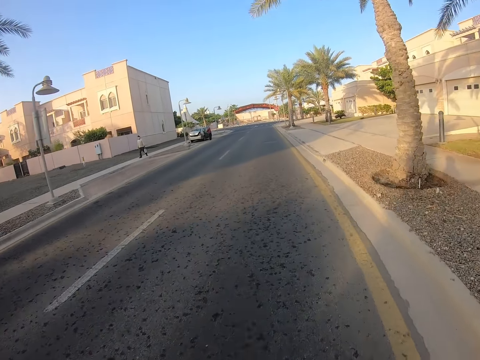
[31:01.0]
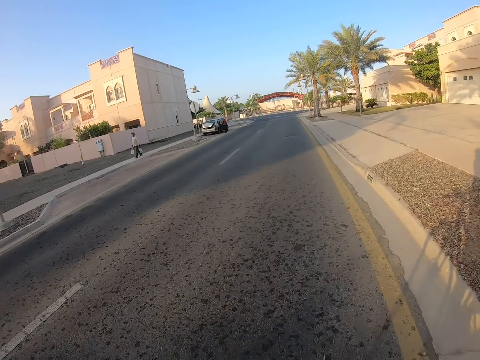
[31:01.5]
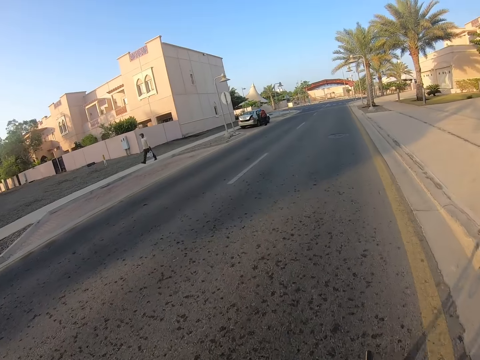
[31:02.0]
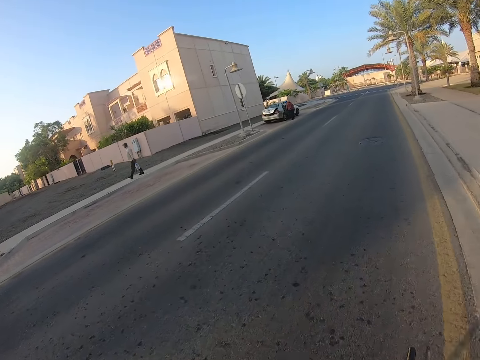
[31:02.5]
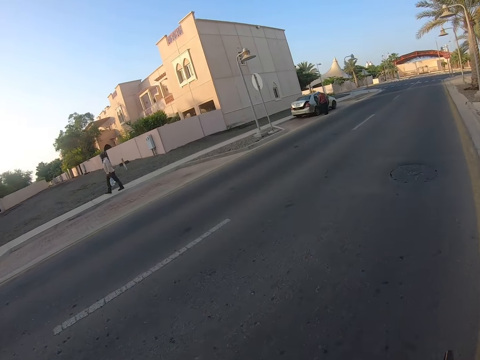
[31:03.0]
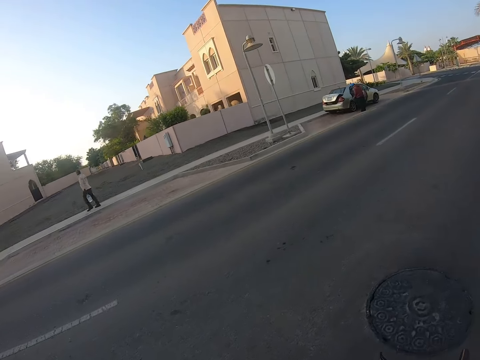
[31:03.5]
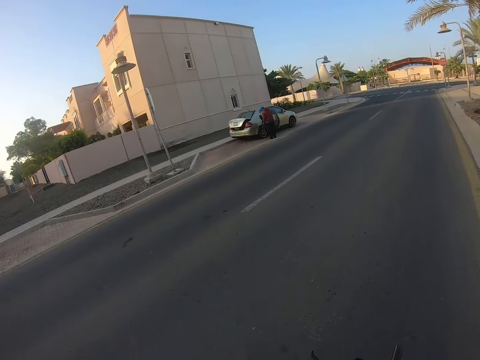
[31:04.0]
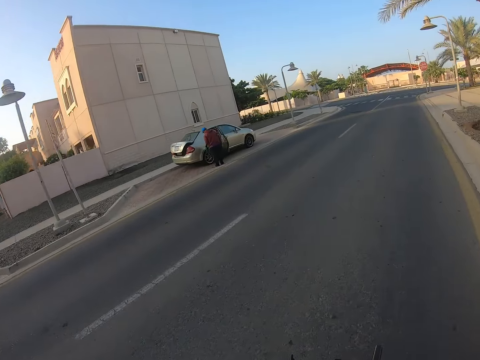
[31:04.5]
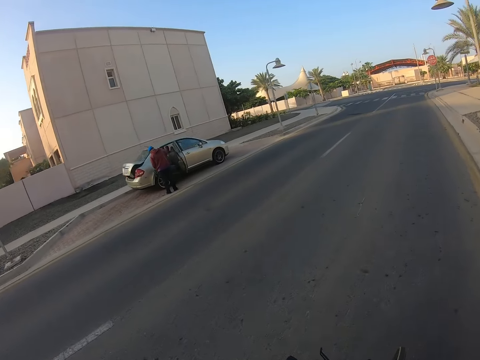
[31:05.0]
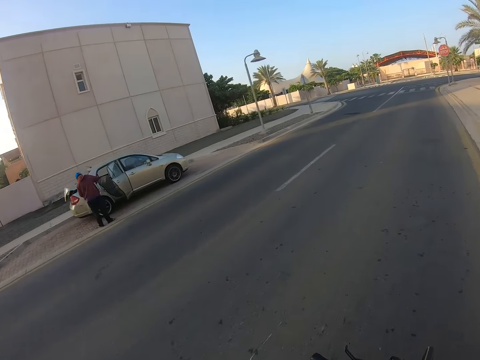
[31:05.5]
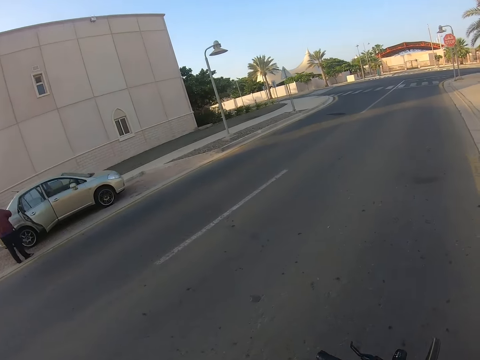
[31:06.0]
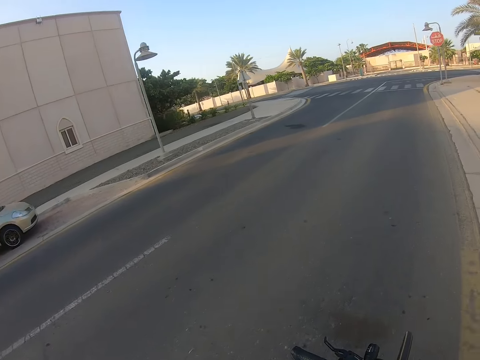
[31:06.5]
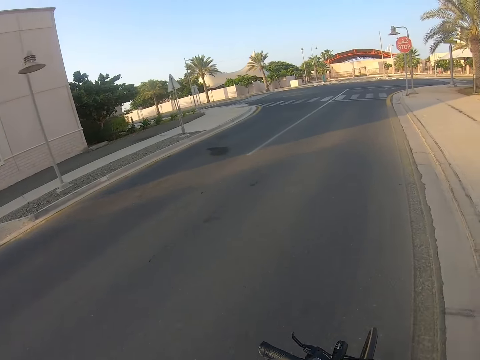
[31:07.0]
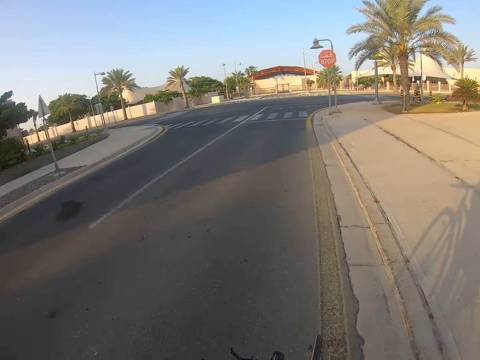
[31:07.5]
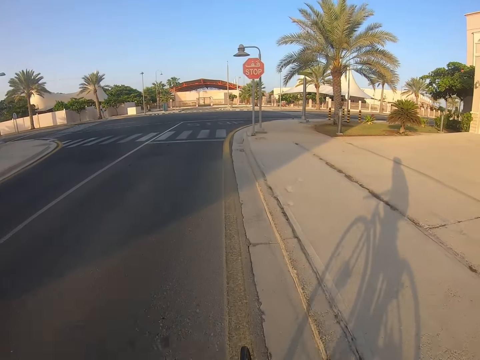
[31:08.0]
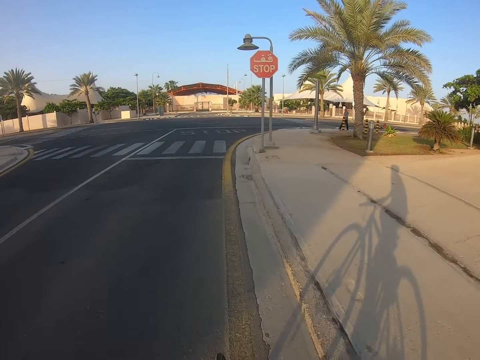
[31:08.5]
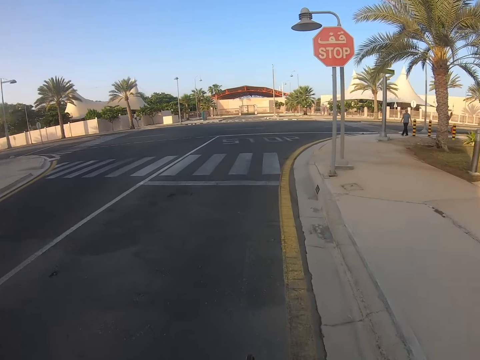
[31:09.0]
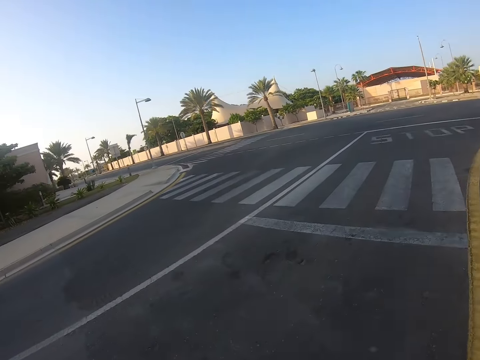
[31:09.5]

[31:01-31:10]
The camera wearer looks at a man. They look at the road.

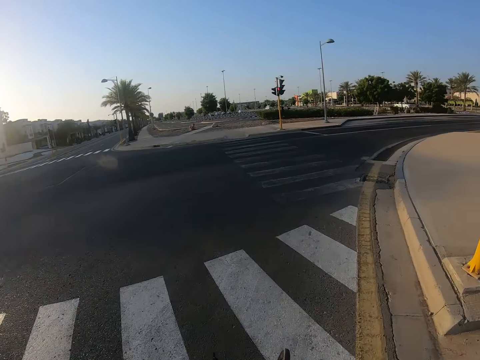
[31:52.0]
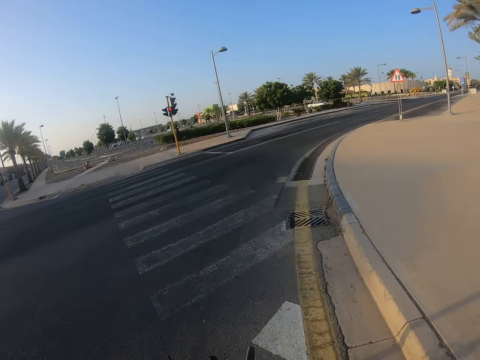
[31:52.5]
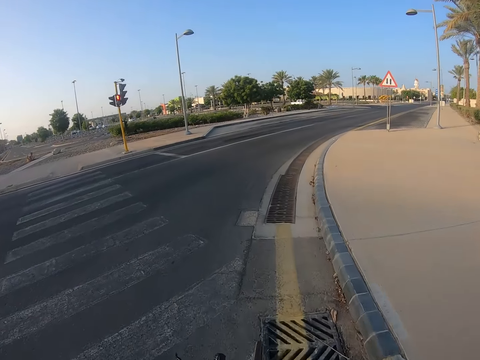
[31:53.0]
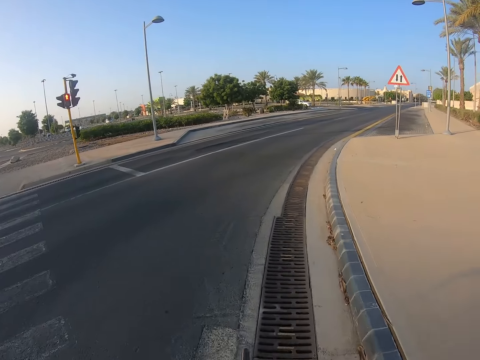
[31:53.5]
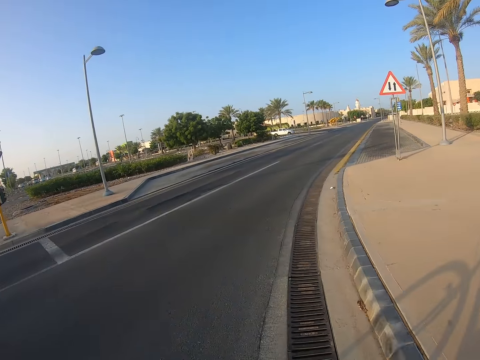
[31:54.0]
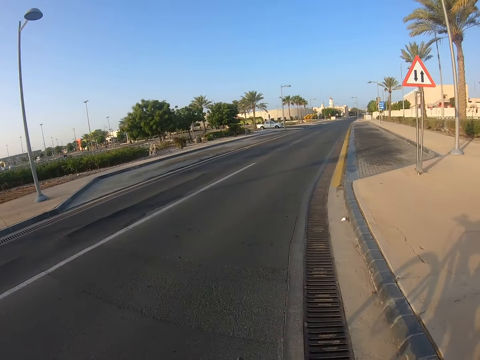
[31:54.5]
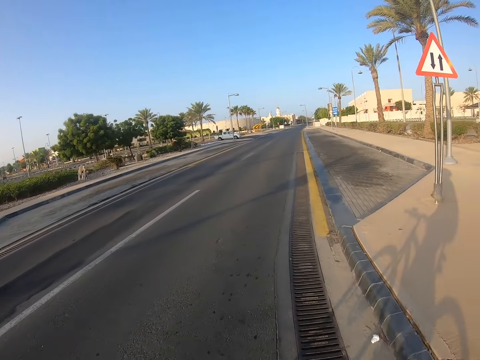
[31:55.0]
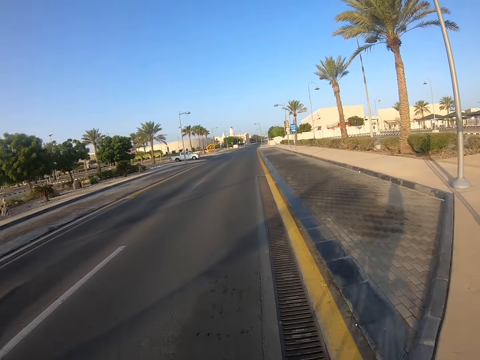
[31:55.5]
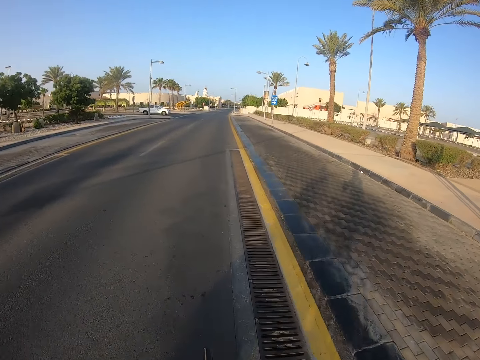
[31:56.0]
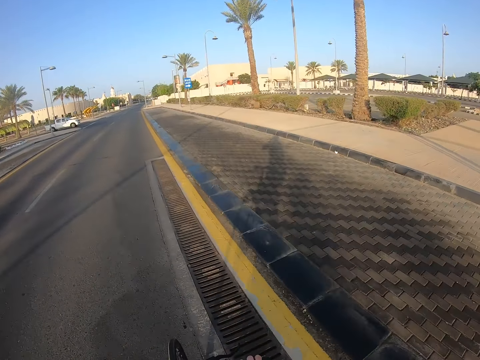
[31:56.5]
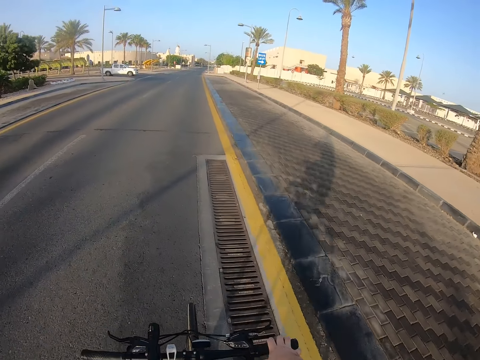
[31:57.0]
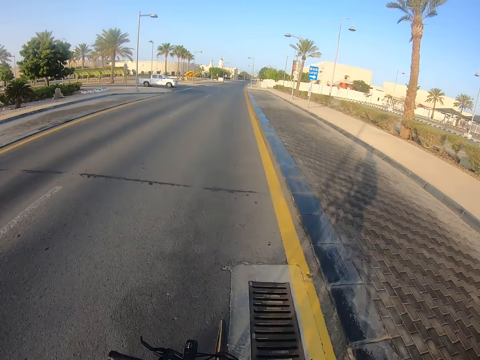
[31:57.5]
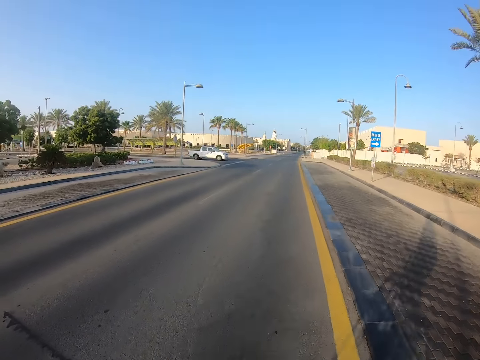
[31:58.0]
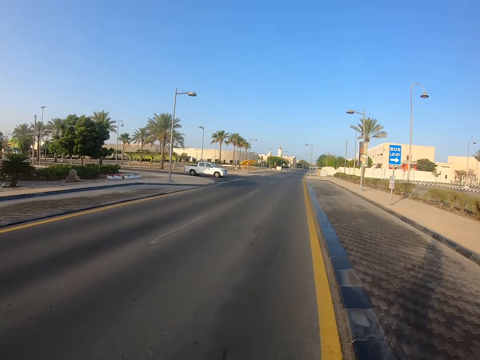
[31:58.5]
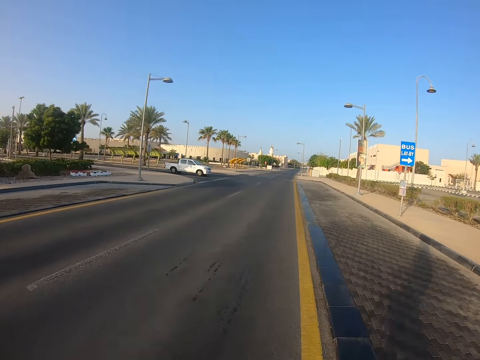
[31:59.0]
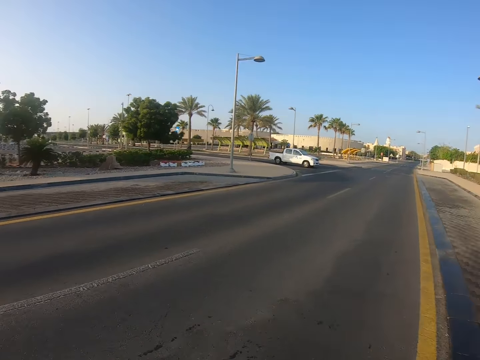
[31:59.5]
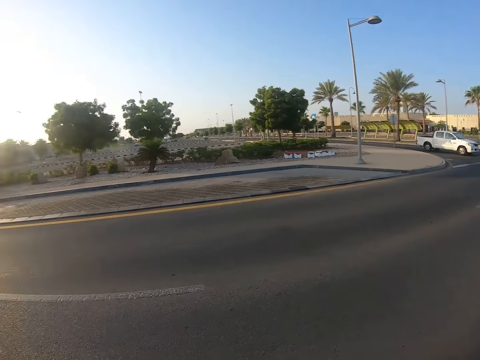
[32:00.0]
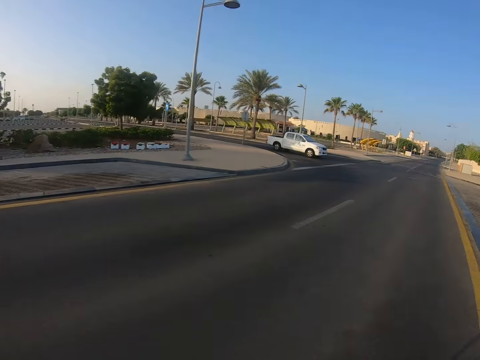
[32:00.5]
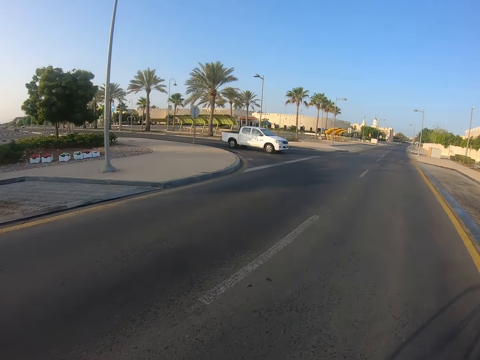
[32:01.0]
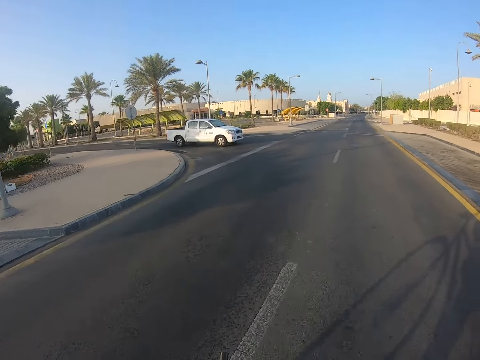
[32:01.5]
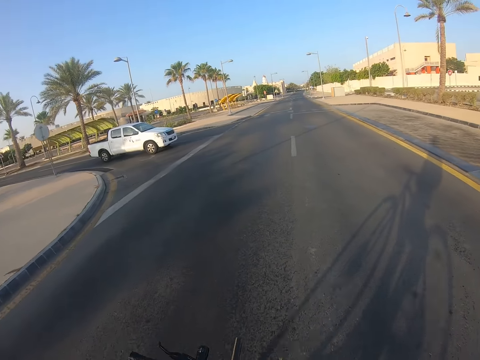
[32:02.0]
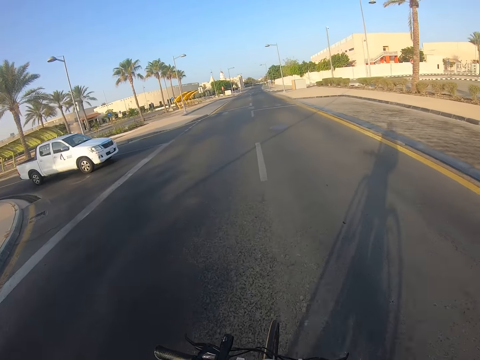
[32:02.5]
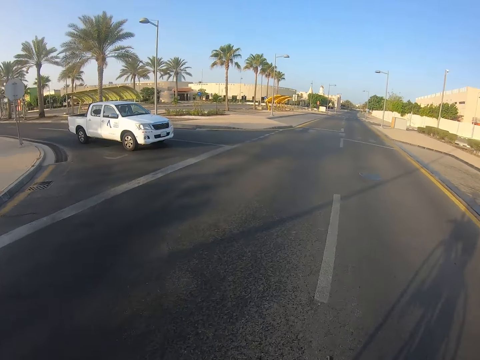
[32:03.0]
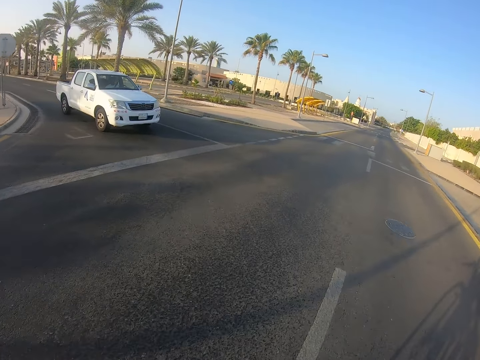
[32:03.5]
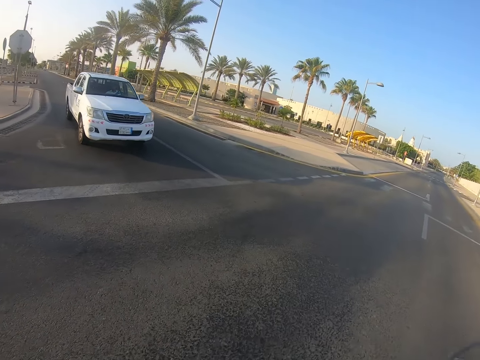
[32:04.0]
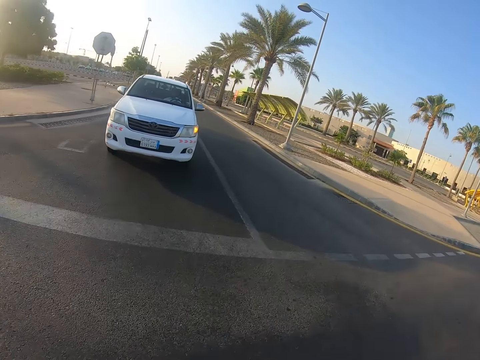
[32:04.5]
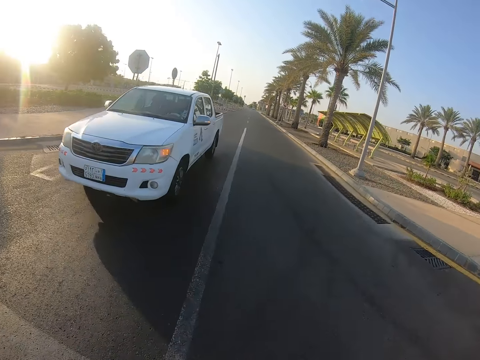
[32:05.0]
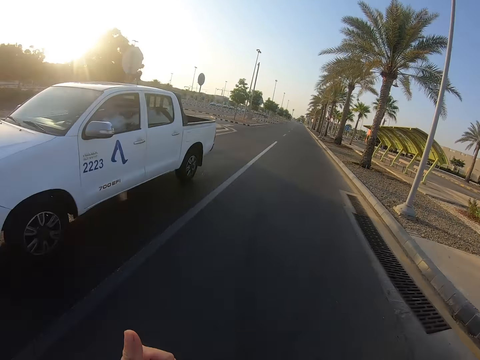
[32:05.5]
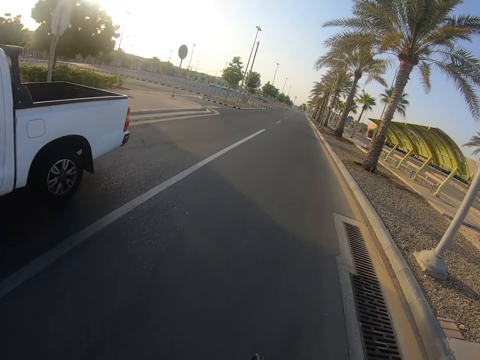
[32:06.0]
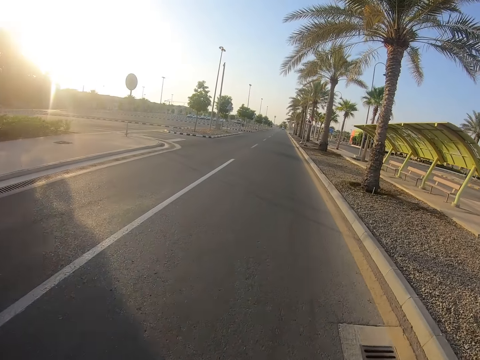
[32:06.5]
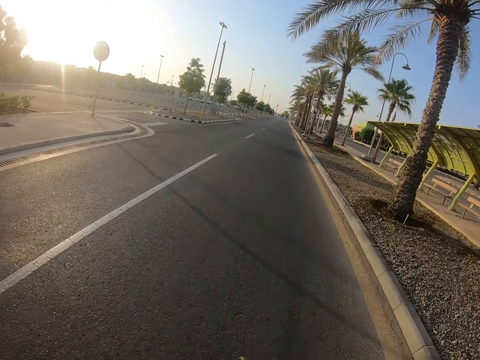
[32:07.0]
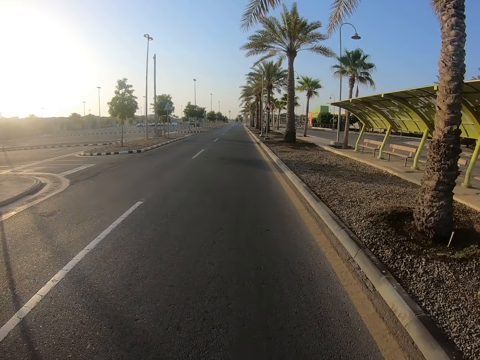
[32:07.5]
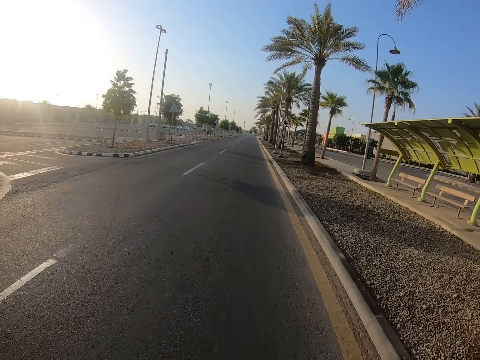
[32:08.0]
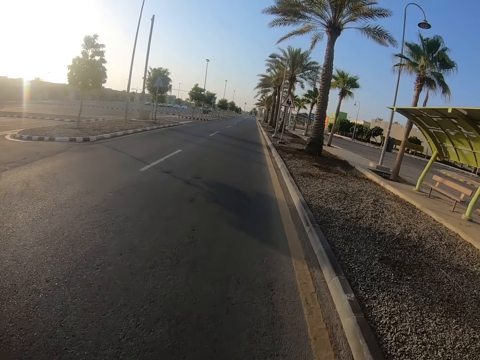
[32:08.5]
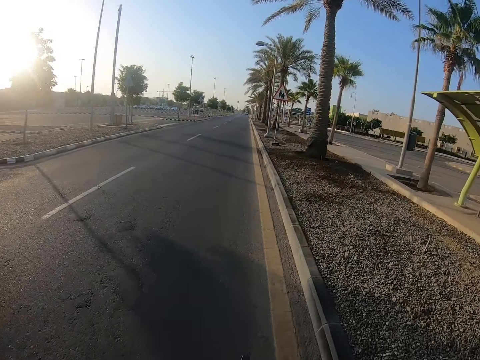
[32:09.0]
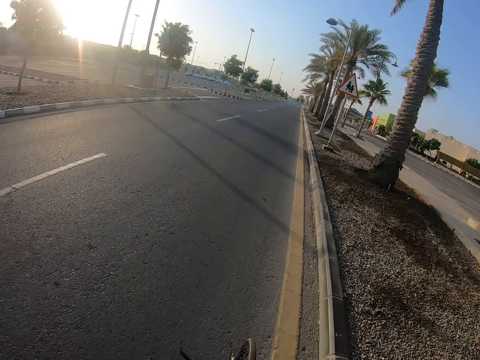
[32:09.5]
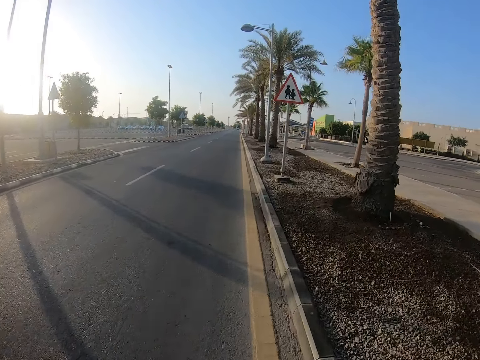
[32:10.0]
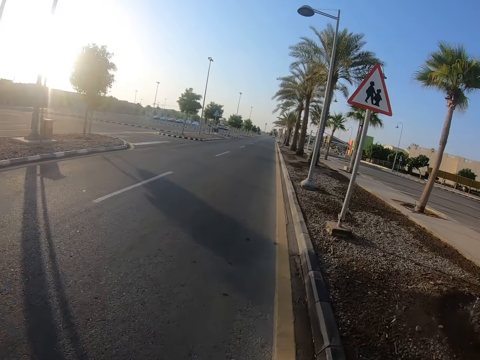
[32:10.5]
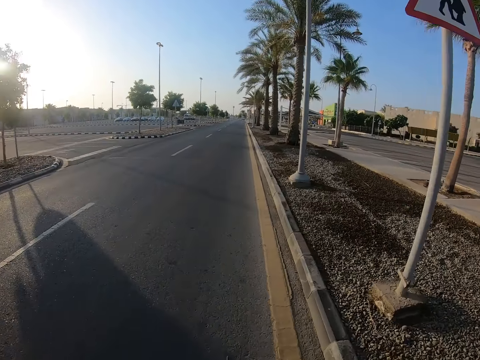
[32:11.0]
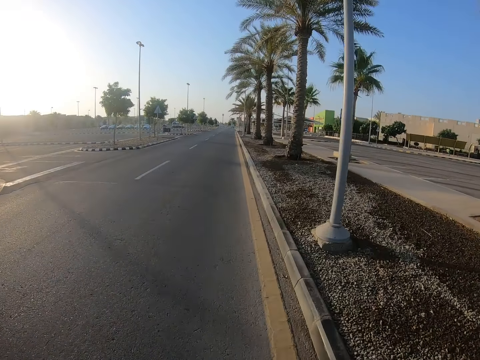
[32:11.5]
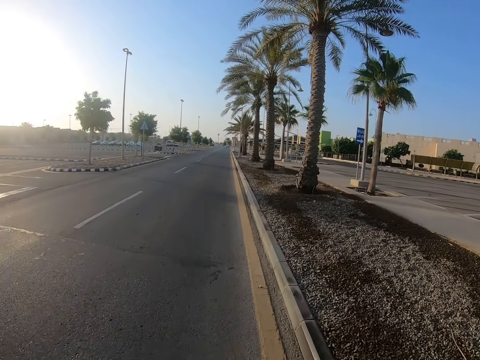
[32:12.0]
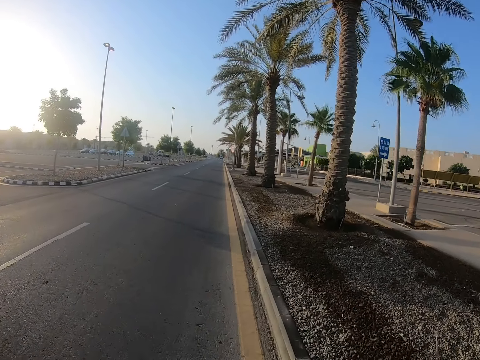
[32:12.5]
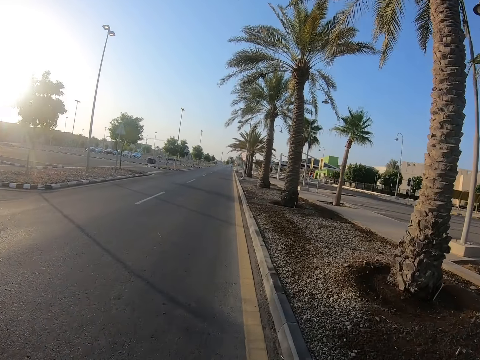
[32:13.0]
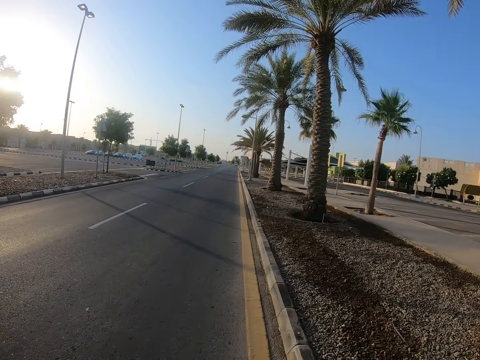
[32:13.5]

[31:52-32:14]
The camera wearer makes a right turn on the road. They look around. They look at the road. They look at a vehicle. They make a left turn on the road. They look at the road.
